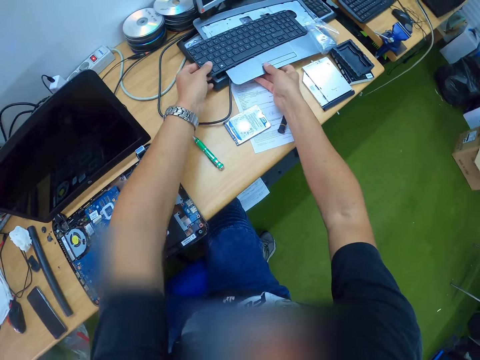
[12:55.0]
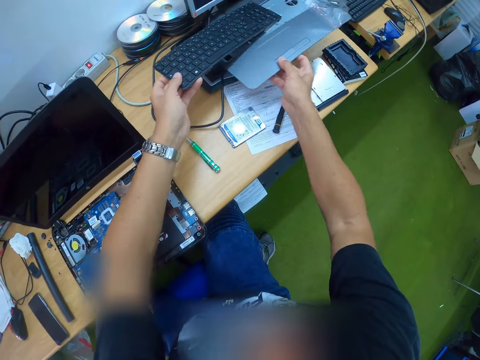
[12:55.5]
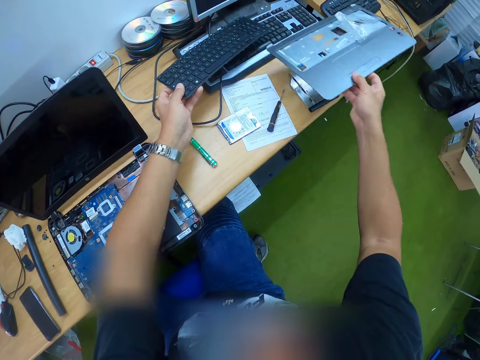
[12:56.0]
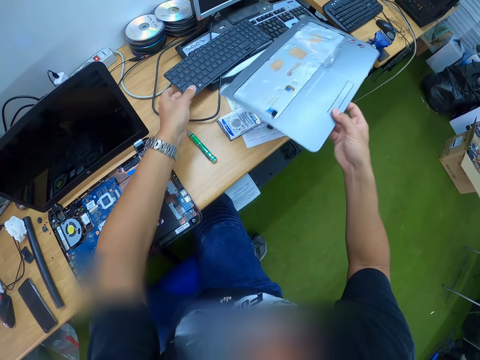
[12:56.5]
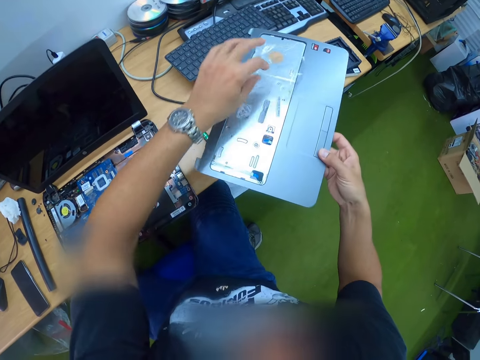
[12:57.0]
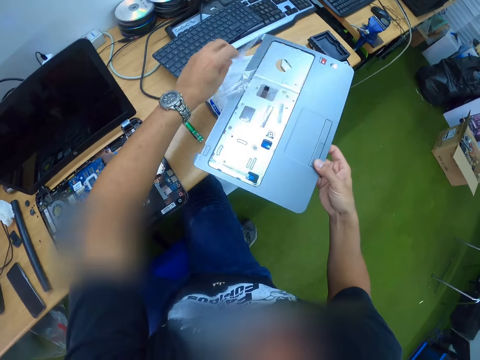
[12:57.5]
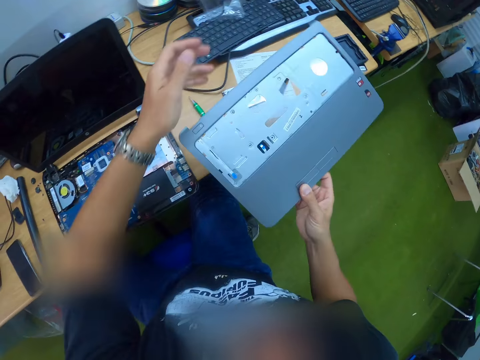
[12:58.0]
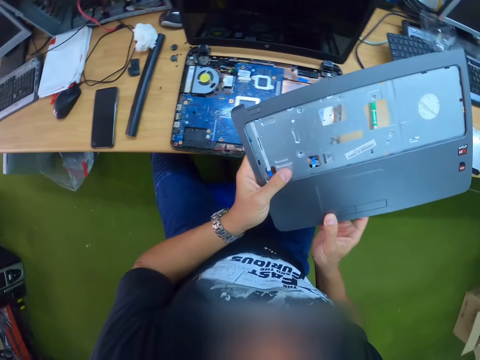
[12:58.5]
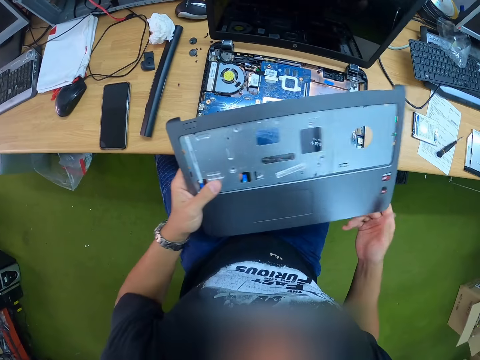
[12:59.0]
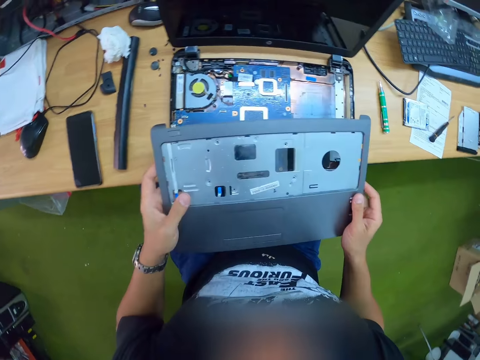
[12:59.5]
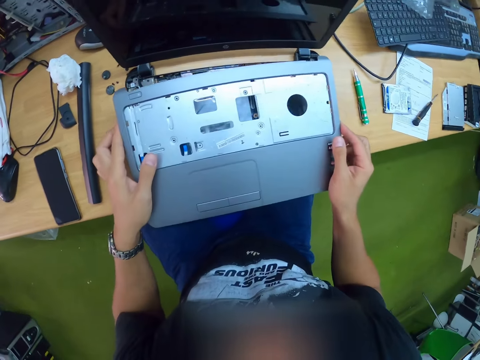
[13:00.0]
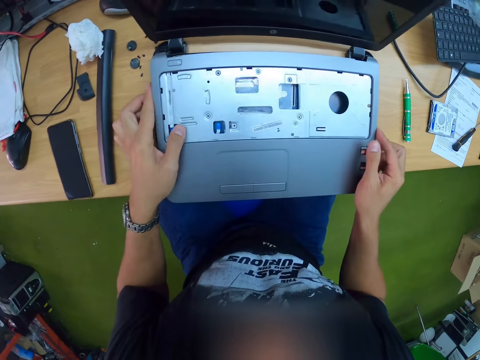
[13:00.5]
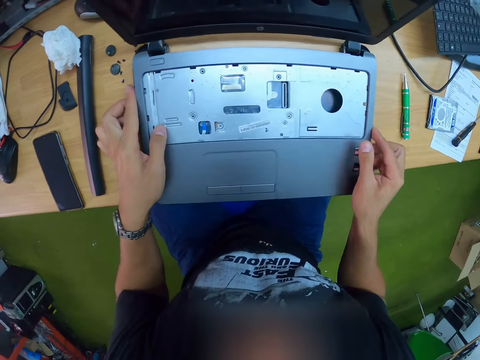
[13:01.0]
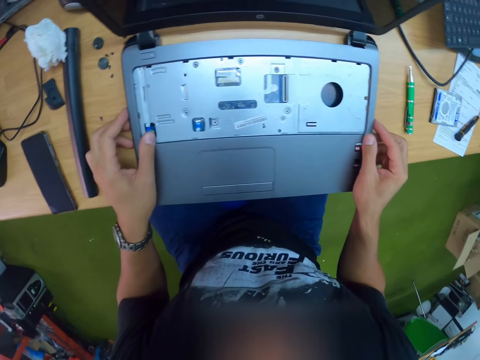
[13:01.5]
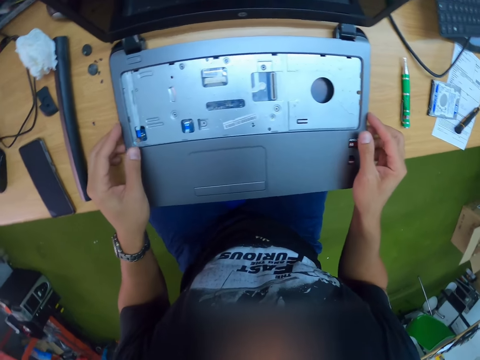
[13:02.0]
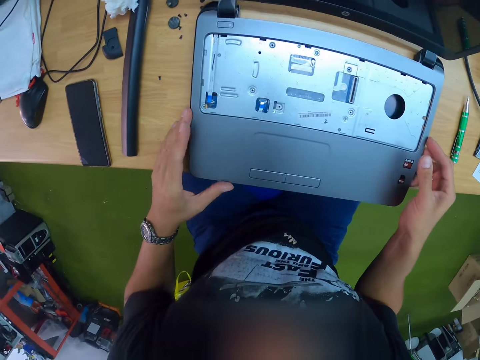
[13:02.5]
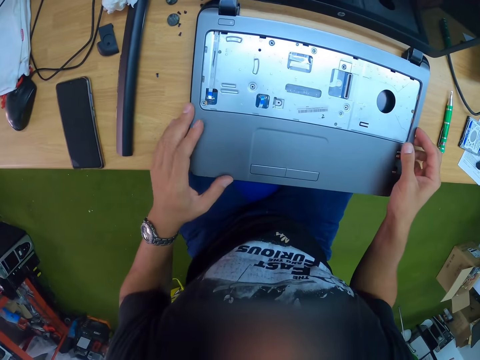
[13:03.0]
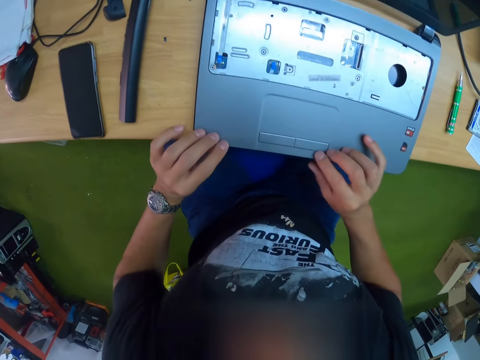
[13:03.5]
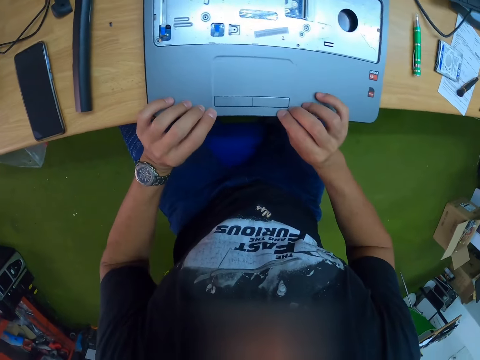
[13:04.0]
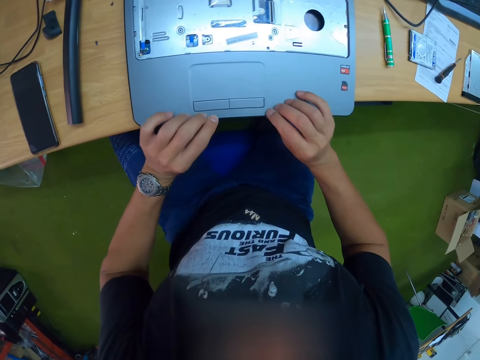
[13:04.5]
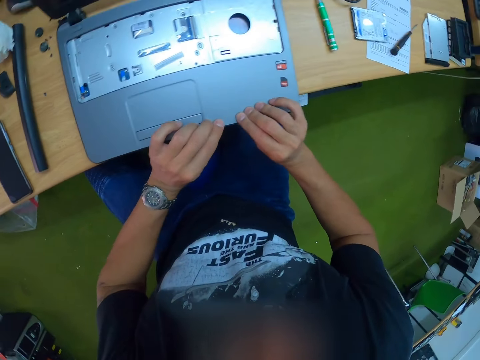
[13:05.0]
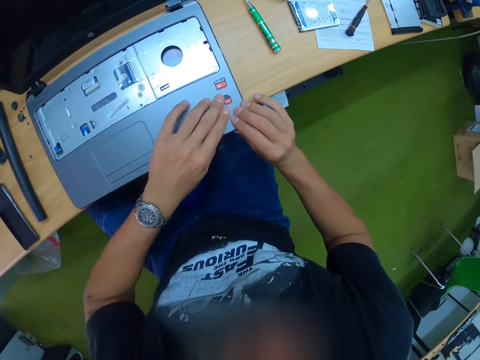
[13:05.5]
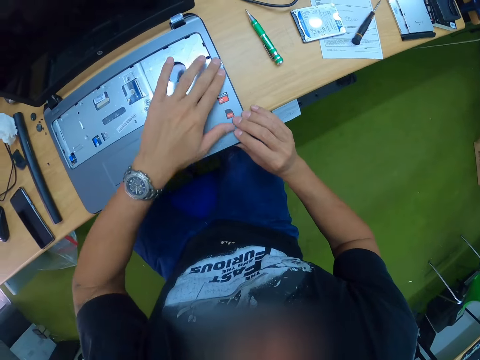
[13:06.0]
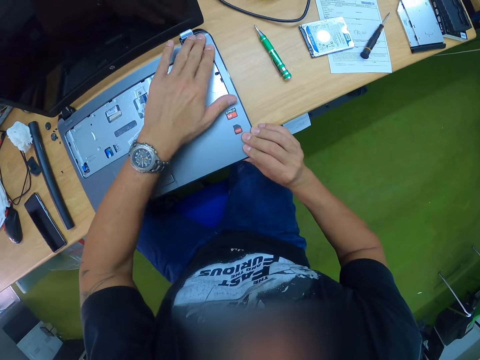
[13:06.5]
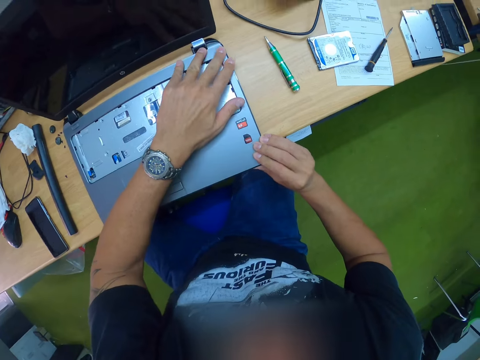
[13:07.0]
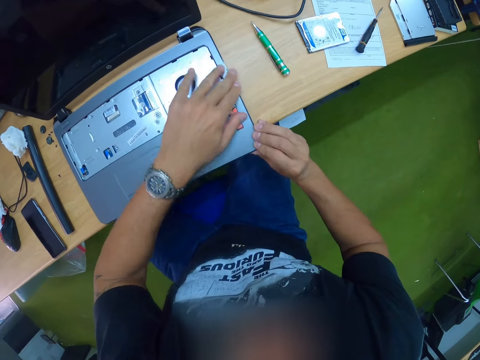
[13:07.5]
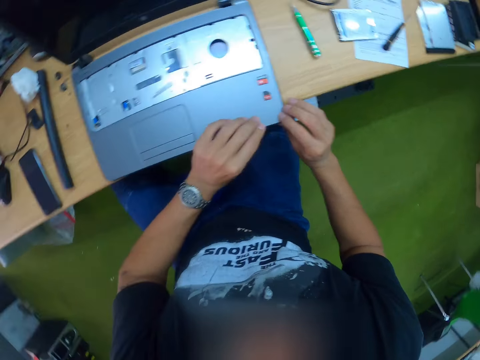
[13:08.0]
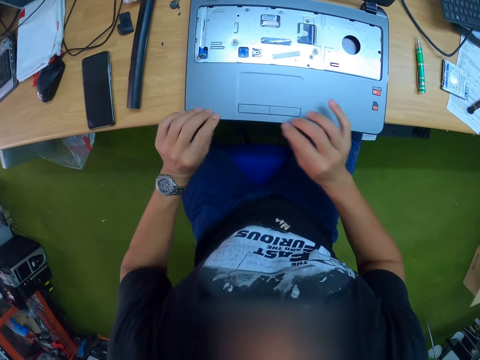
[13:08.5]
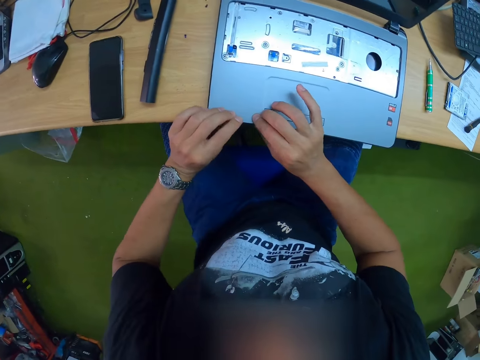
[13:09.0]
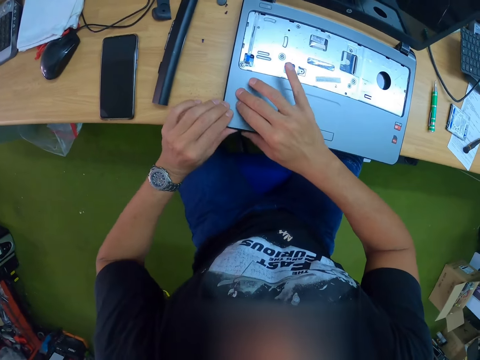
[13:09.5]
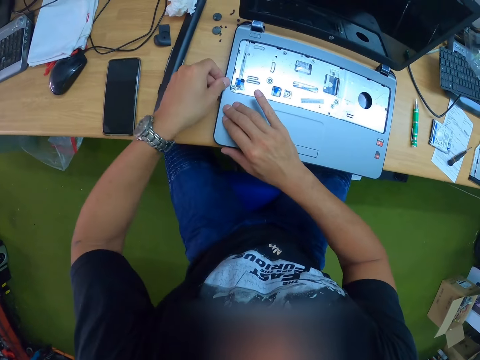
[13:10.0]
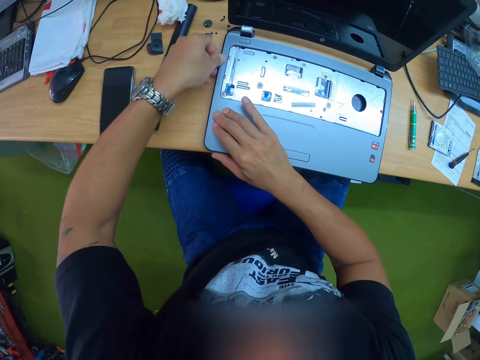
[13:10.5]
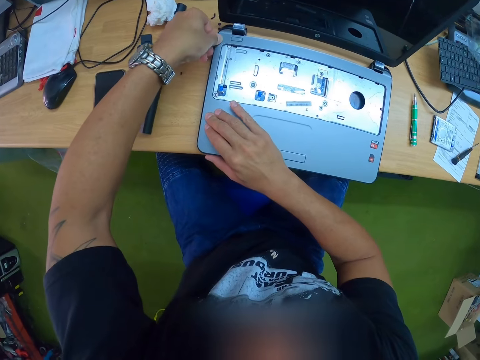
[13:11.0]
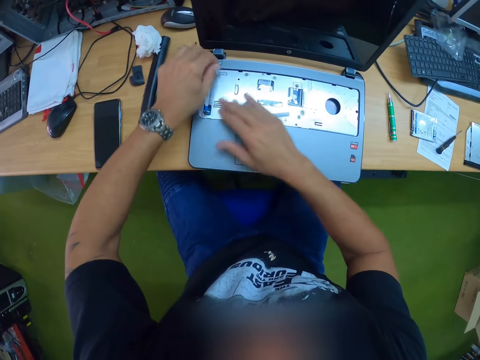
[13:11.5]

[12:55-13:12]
The camera wearer picks the keyboard from the workbench with his left hand. He picks the front panel or palm rest assembly from the workbench with his right hand. He drops the keyboard on the workbench with his left hand. He lifts the palm rest assembly. He removes the wrap on the front panel with his left hand. He holds the front panel with both hands. He moves the palm rest assembly. He places the rest assembly on the laptop. He fixes the front panel on the laptop with both hands. He presses the rest assembly on the laptop.

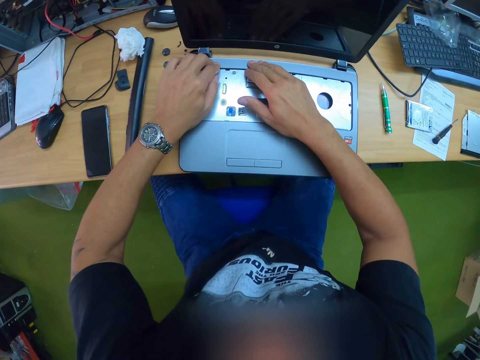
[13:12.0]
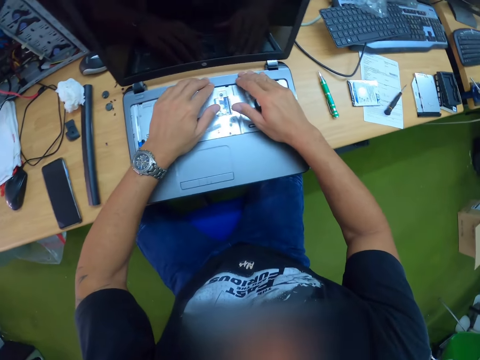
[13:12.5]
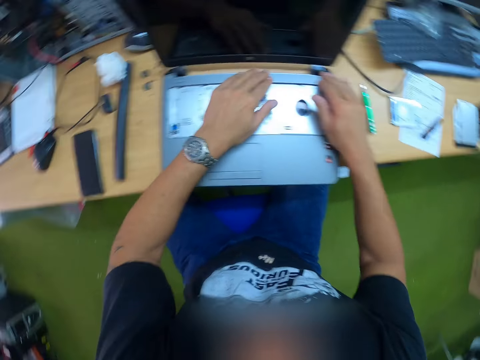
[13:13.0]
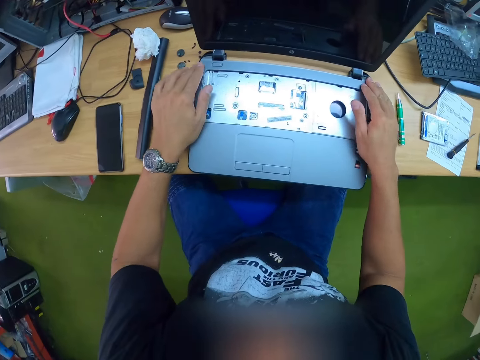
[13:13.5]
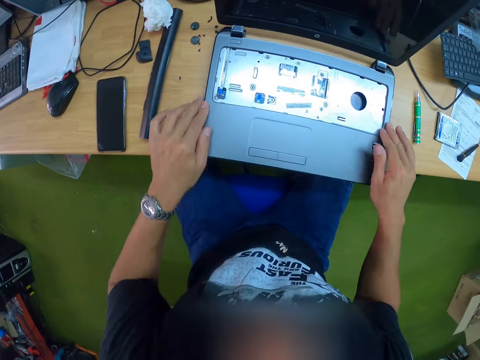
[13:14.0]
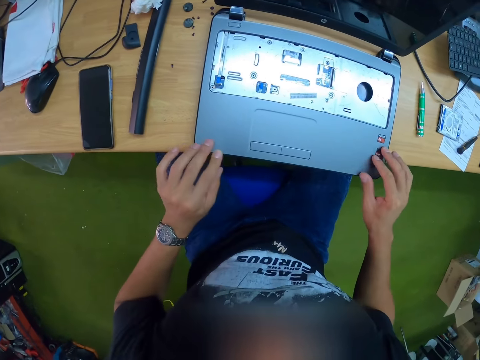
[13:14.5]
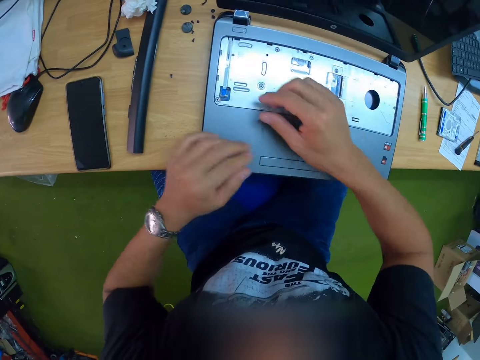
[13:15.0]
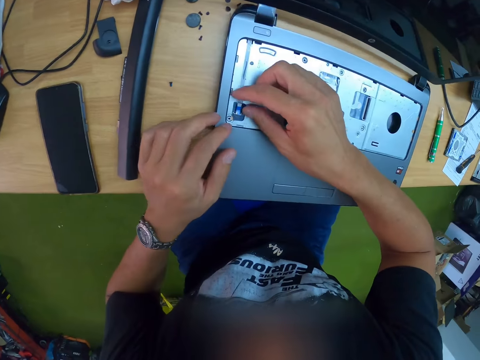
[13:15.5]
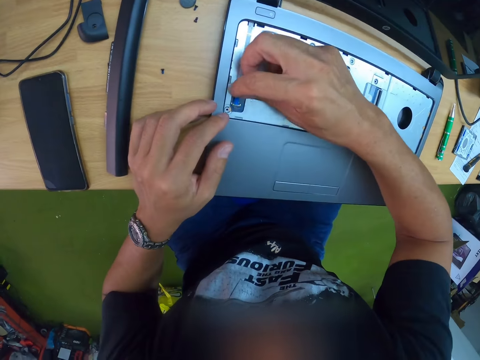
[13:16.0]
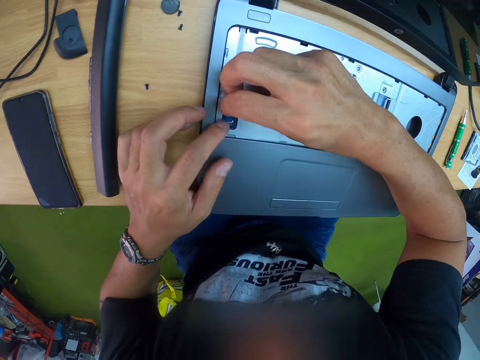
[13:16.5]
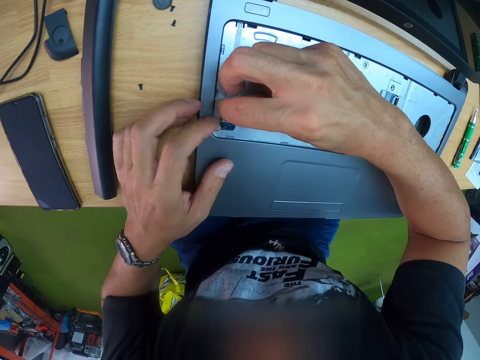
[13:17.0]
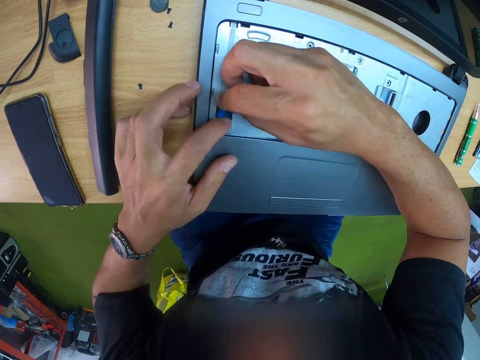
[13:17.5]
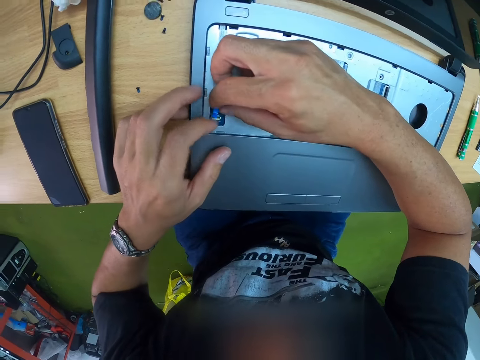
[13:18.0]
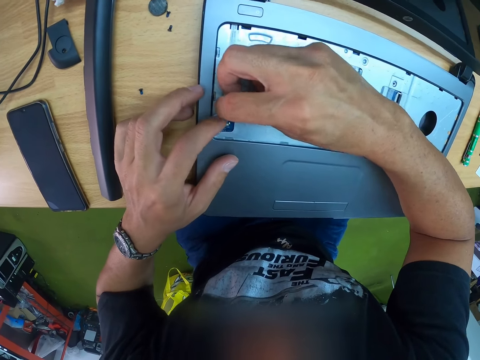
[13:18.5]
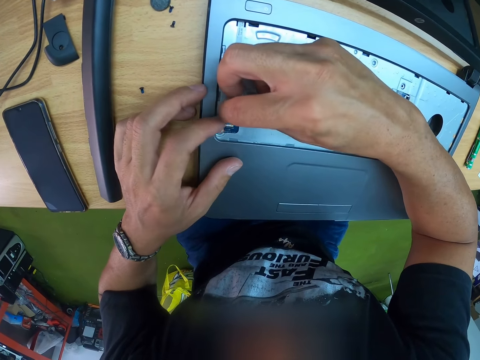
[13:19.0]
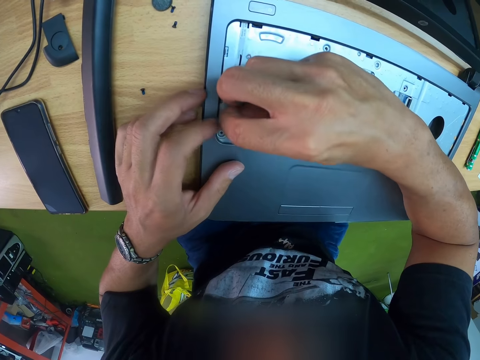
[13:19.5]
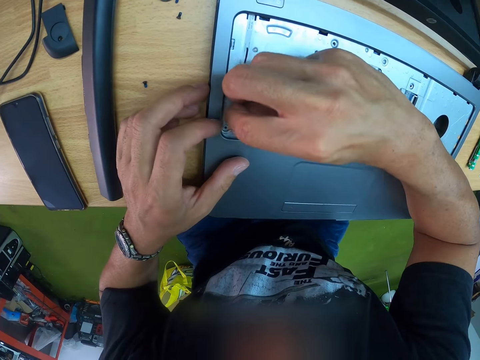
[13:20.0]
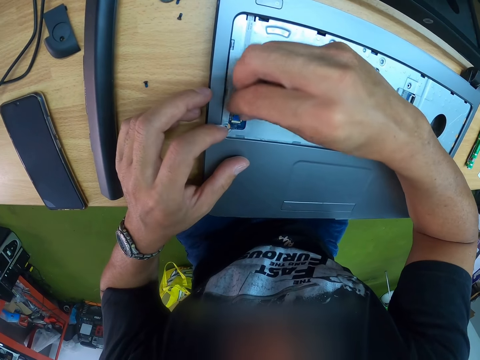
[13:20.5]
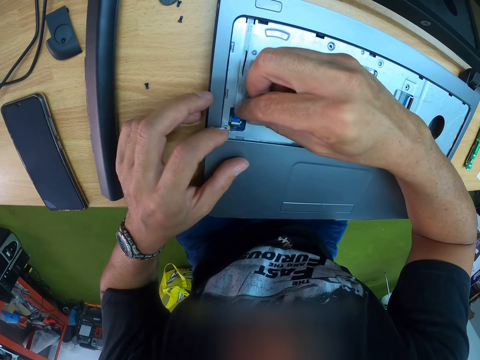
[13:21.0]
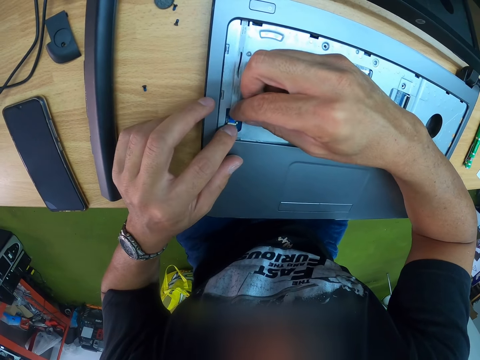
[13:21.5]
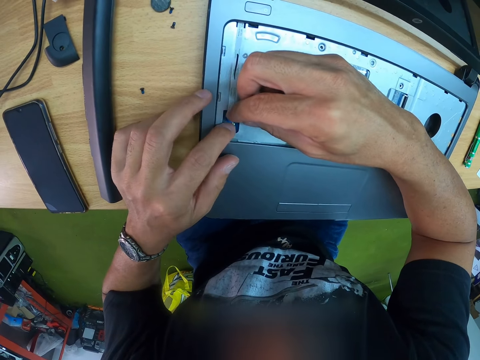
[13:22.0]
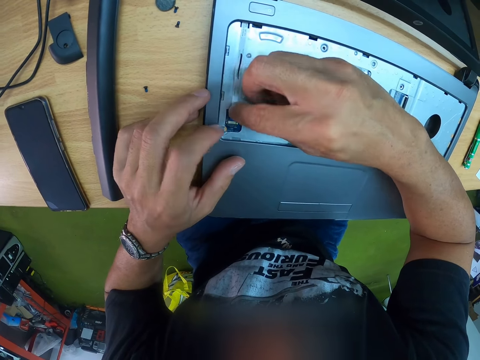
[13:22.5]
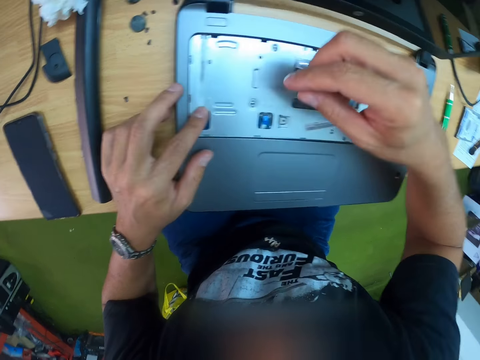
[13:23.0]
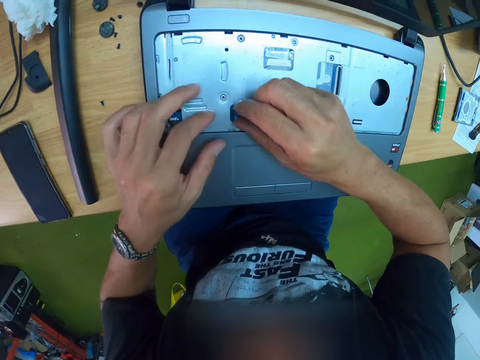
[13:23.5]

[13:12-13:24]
The camera wearer adjusts the front panel properly with both hands. He examines the laptop. He moves both hands.
